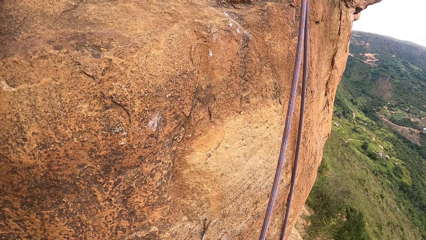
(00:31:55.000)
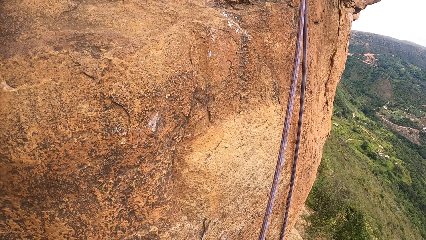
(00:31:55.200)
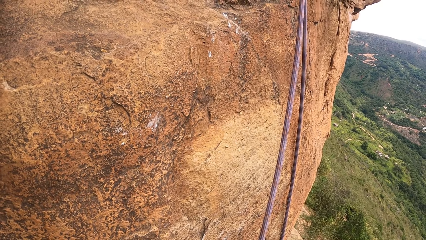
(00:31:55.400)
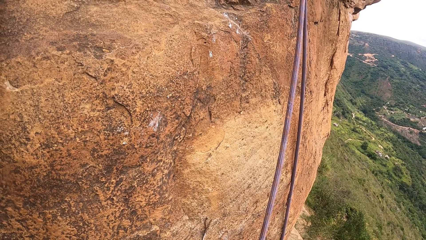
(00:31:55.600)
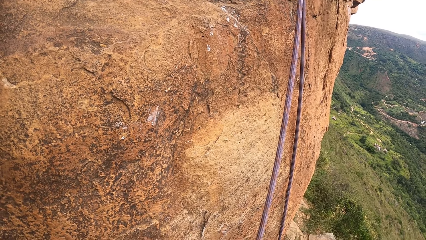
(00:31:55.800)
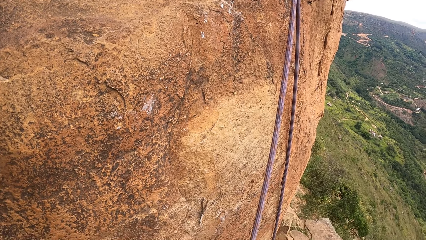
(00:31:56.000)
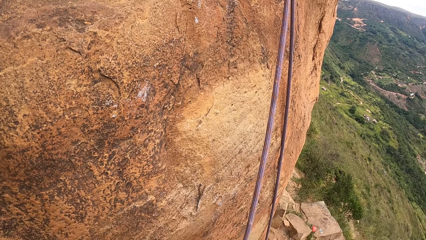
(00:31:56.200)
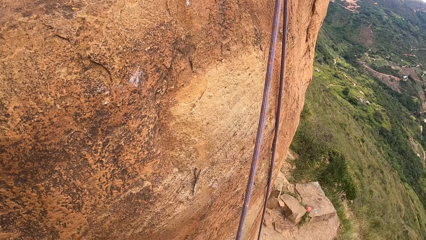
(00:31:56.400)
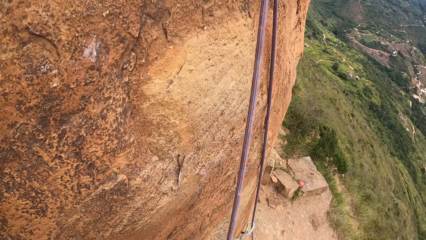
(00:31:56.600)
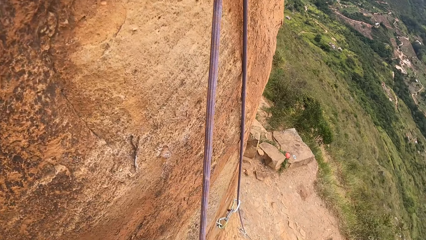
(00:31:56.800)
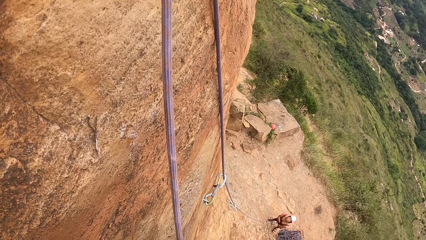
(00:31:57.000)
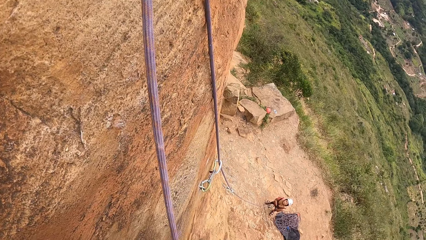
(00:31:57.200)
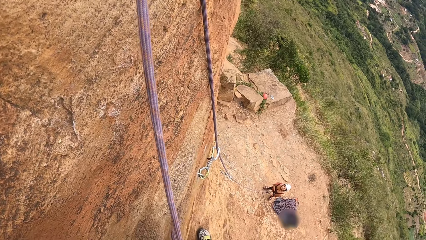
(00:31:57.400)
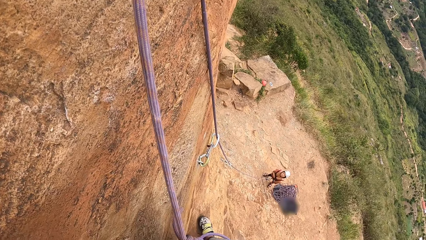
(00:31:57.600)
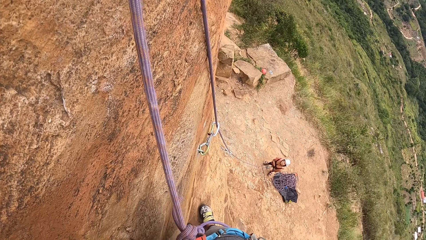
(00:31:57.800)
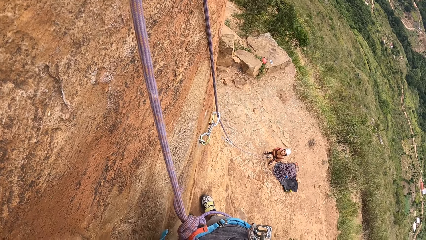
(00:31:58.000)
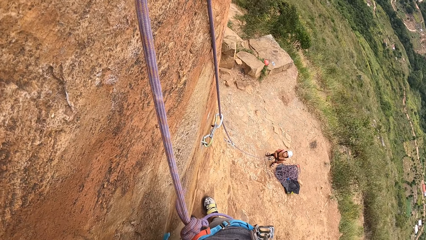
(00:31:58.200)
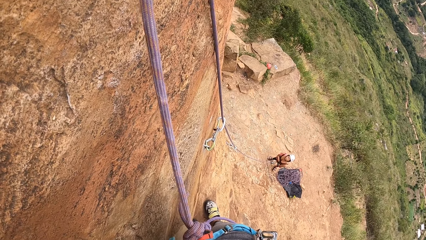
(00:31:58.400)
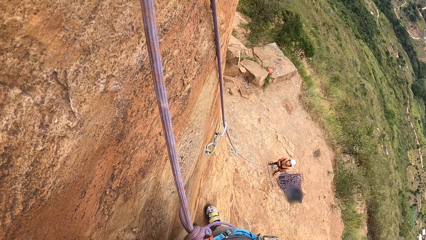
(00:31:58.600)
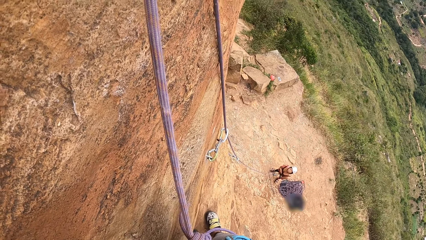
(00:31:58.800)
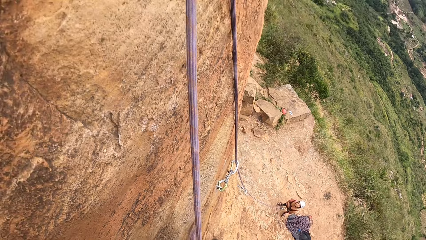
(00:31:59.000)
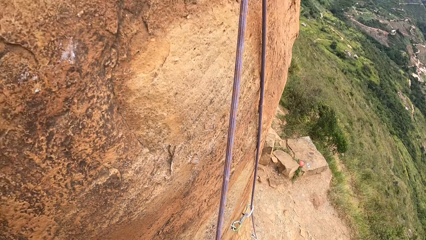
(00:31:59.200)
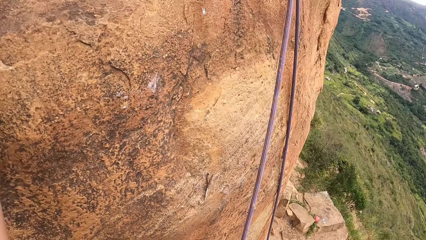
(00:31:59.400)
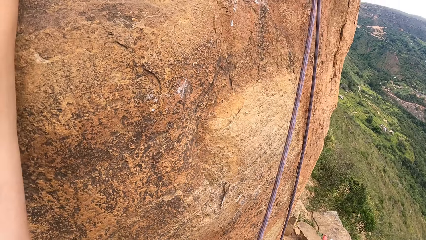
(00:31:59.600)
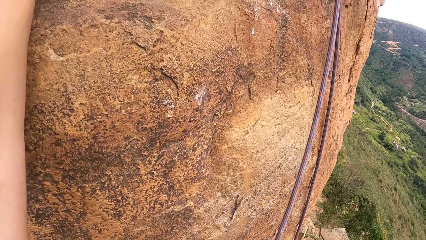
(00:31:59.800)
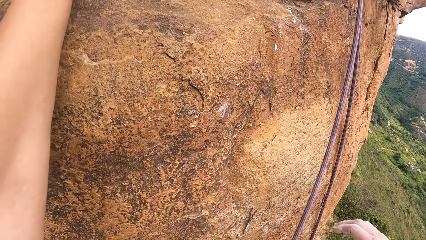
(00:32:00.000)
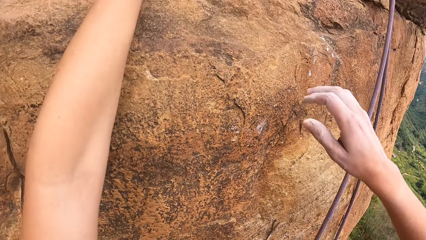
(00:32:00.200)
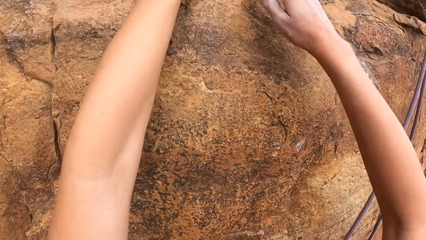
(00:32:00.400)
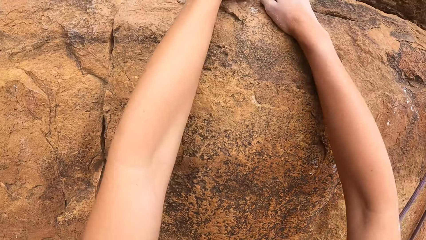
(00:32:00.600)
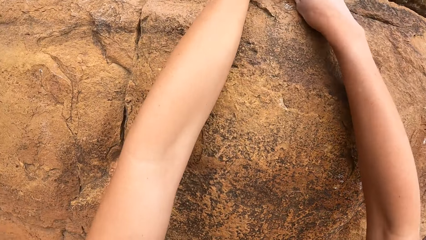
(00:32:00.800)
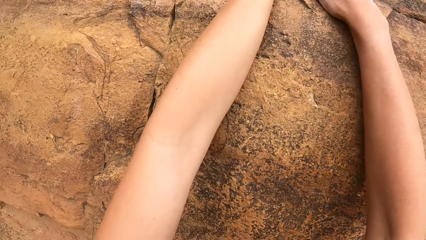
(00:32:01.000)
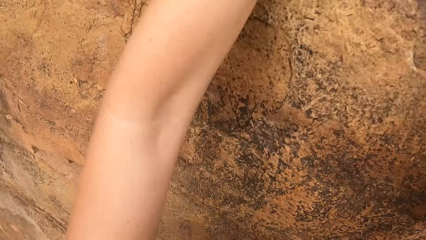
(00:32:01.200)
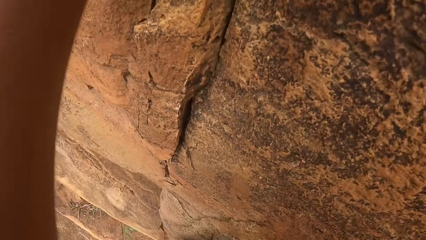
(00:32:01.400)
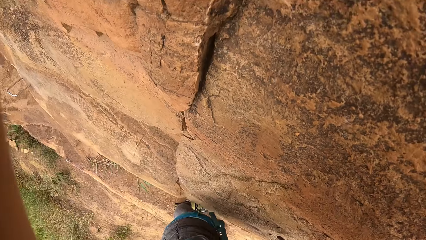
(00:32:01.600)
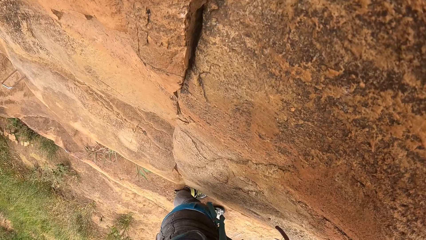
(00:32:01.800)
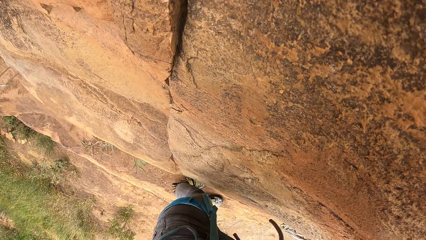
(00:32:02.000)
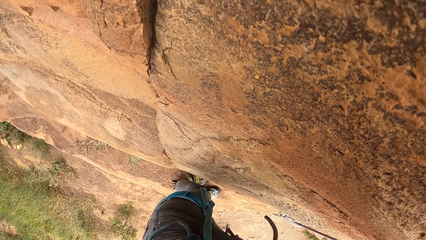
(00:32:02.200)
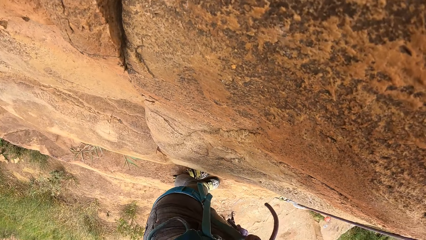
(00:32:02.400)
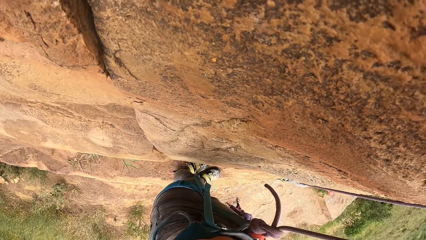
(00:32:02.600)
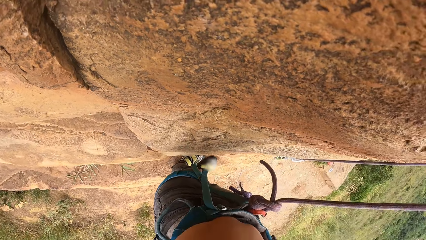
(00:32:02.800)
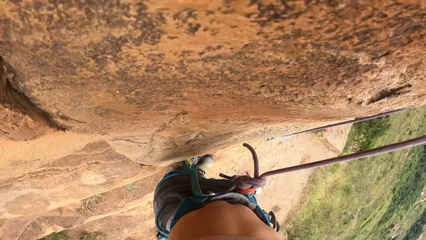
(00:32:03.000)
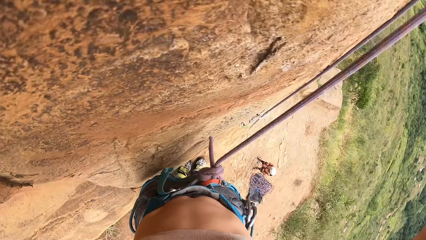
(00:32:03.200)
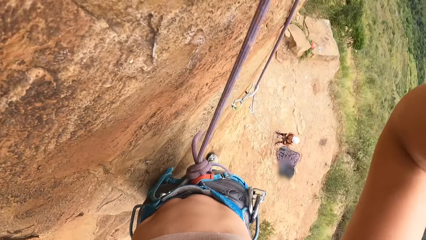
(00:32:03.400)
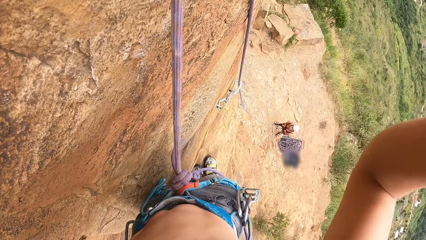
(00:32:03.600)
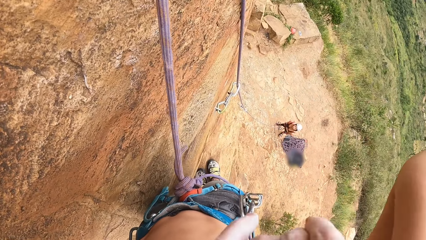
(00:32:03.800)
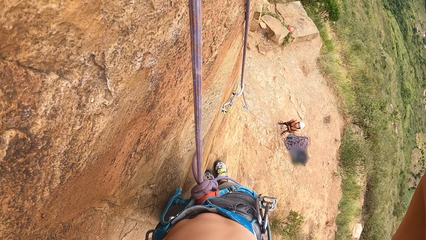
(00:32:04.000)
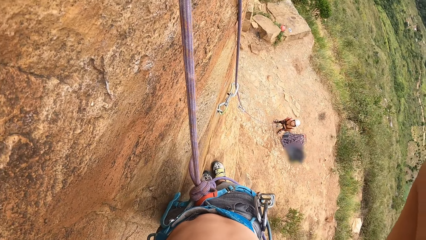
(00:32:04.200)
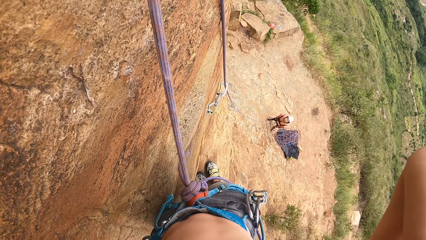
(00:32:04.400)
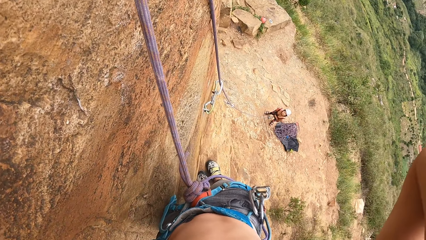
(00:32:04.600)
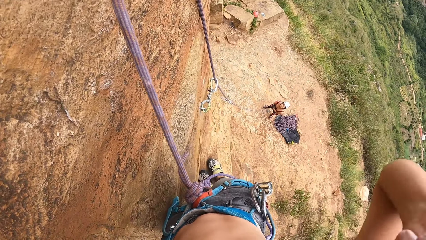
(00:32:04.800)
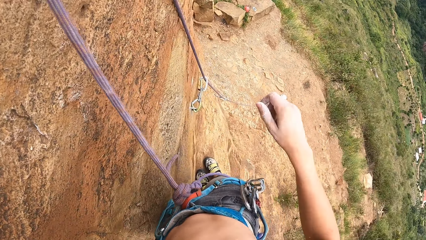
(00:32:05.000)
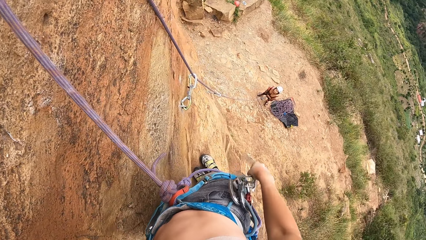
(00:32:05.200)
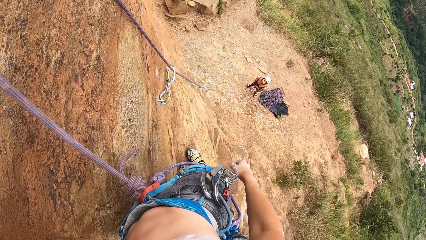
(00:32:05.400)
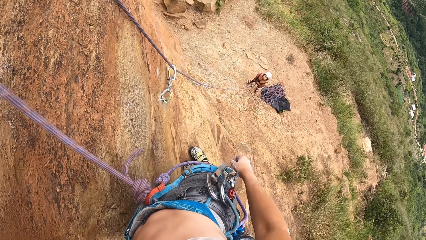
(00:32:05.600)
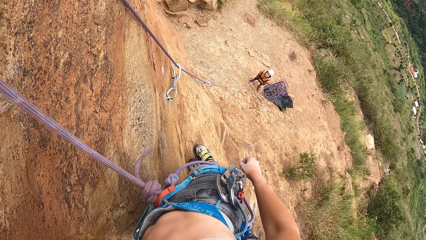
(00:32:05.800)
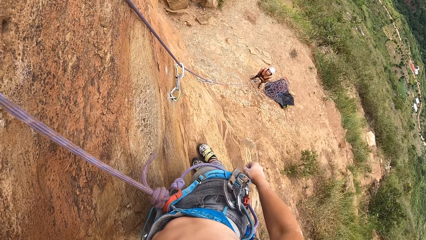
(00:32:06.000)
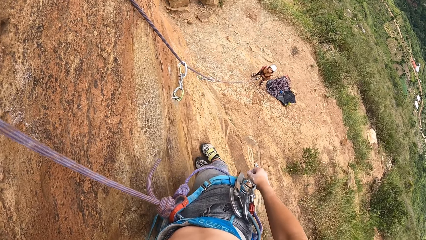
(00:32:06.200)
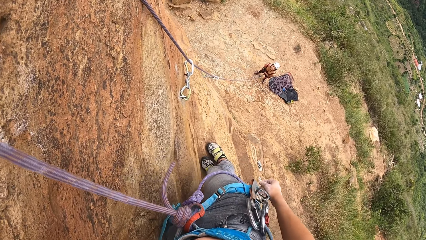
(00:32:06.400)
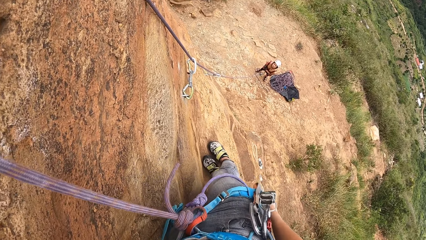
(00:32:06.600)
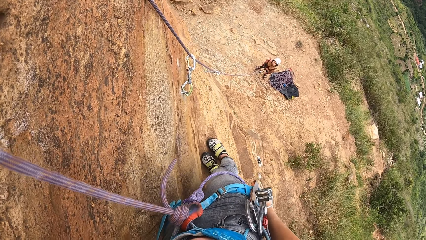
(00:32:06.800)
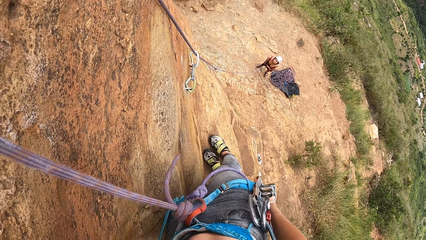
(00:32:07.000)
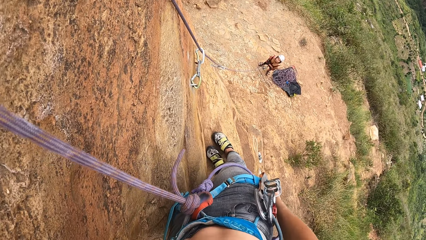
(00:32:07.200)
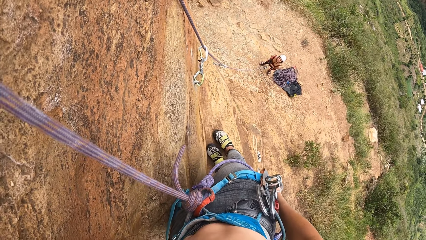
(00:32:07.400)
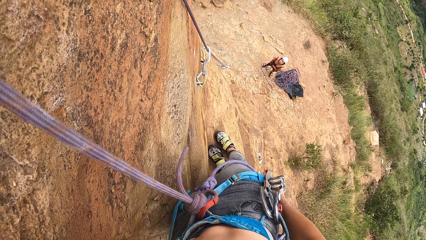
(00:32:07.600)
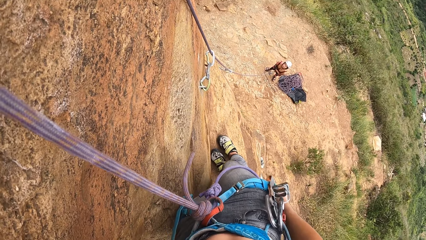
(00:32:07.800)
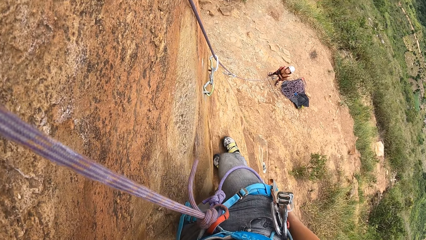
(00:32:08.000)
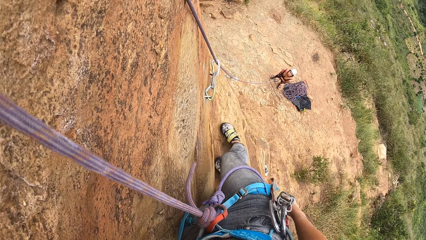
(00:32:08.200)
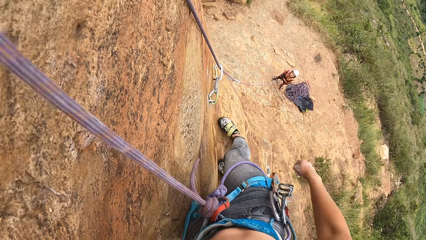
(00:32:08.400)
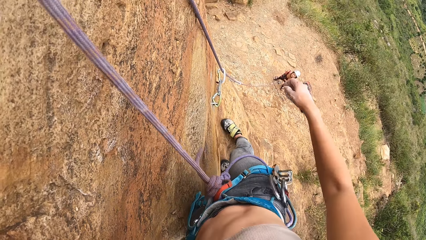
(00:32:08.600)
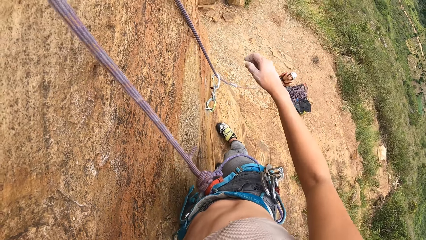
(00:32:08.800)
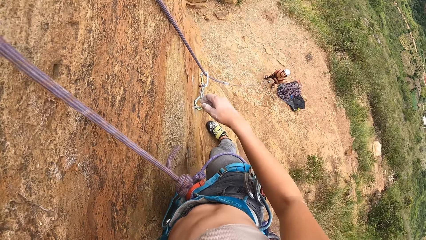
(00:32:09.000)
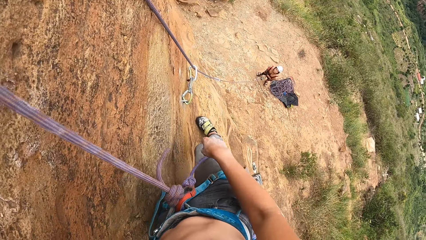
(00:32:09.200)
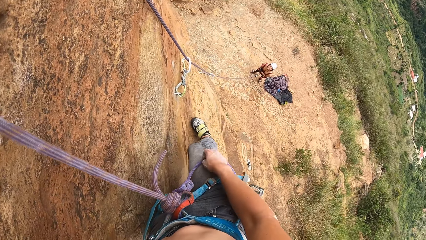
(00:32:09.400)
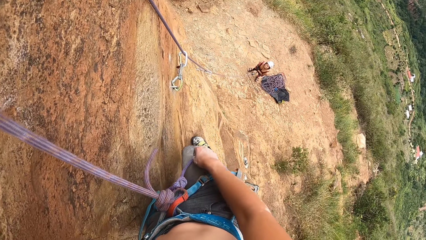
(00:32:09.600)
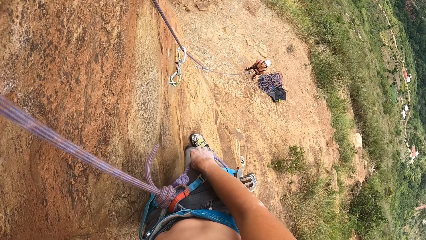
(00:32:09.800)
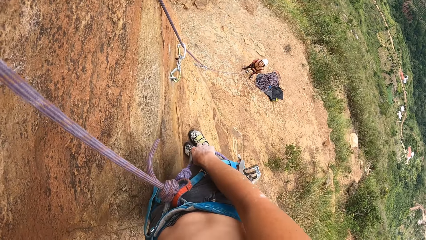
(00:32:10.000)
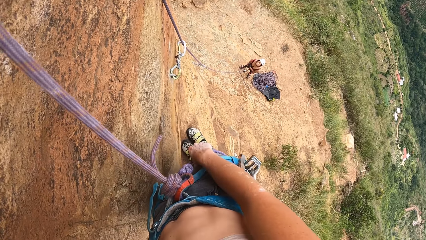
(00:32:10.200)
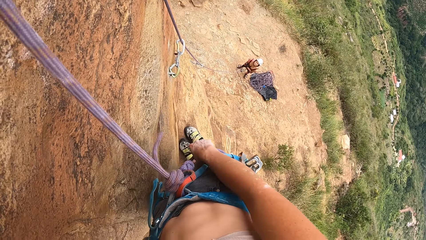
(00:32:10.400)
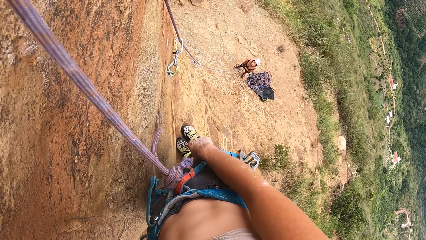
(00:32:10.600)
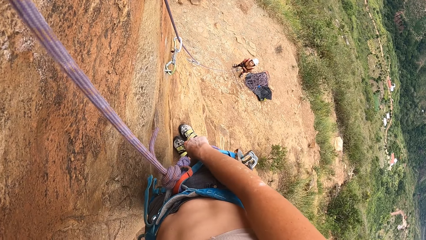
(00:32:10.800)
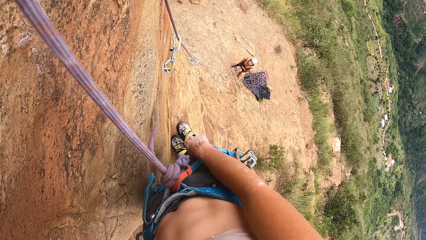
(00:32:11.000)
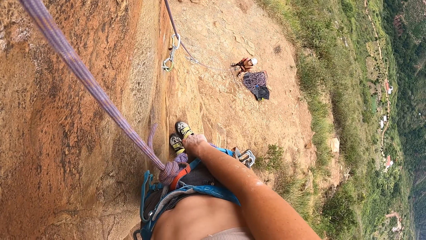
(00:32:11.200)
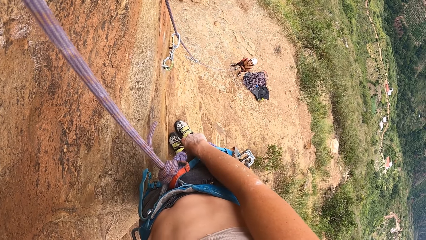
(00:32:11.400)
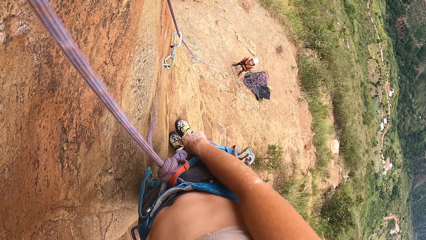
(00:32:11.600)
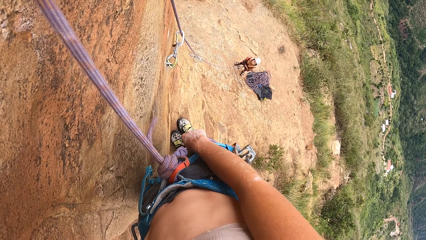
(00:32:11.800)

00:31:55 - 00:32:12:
The camera wearer looks down. They hold the rock with both hands. They look down. They move the right hand away from the rock. They drop the right hand. They look down. They move the right foot. They move the right hand. They drop the right hand. They move back the right foot. They look down.
